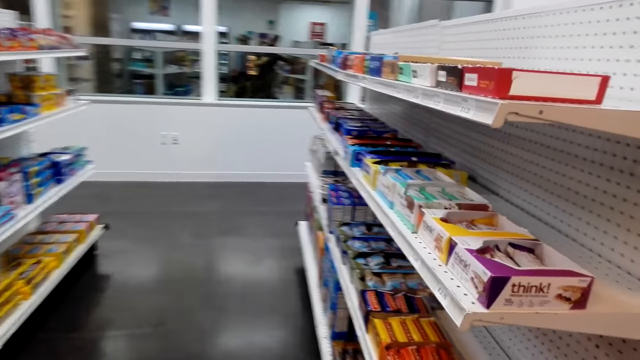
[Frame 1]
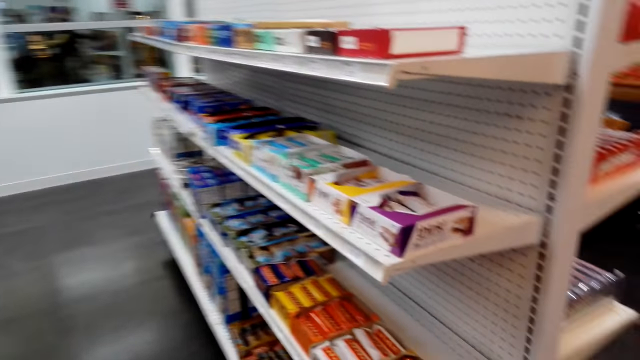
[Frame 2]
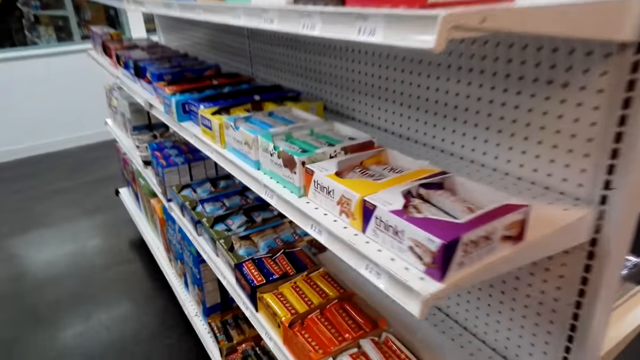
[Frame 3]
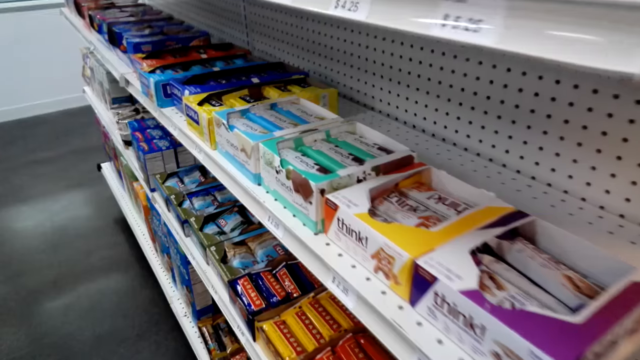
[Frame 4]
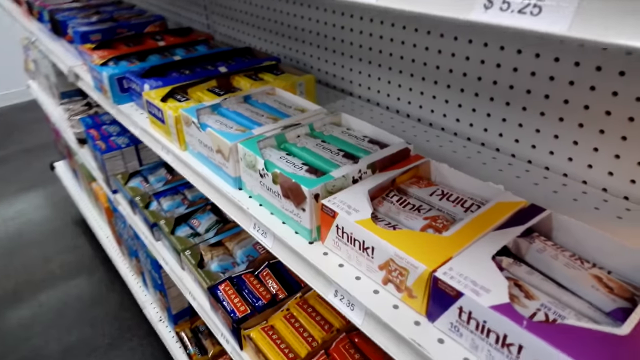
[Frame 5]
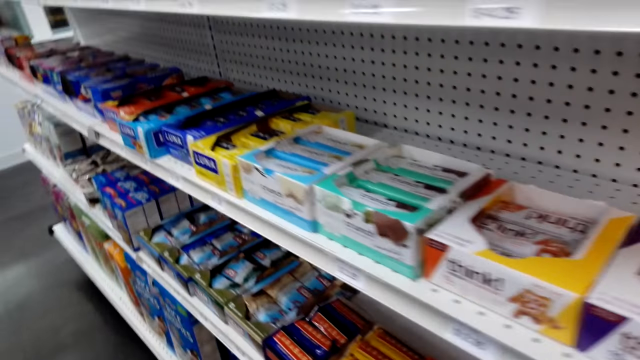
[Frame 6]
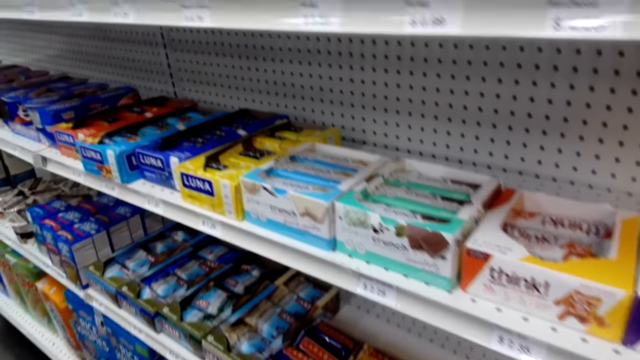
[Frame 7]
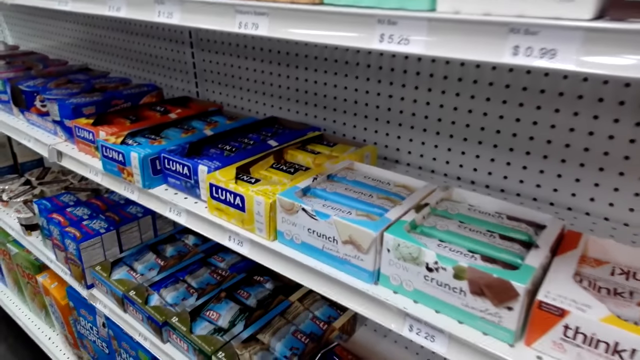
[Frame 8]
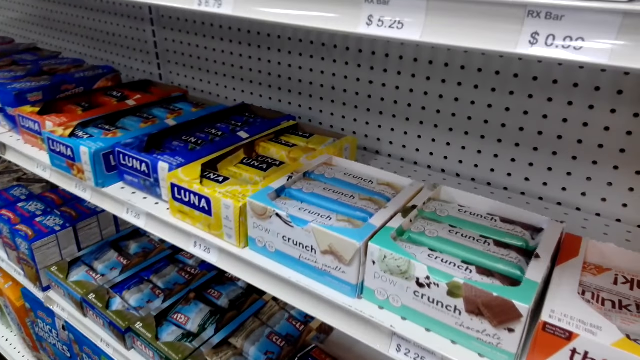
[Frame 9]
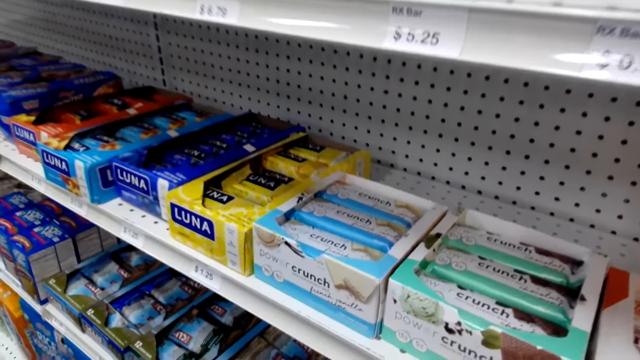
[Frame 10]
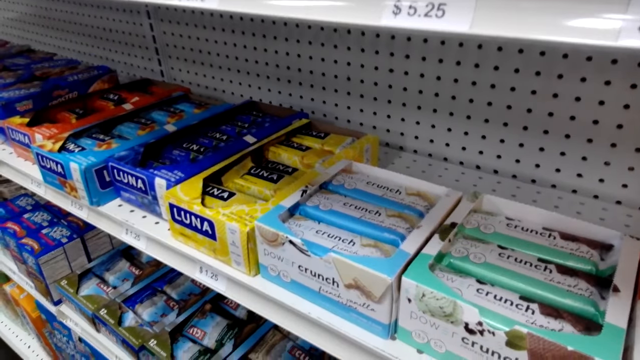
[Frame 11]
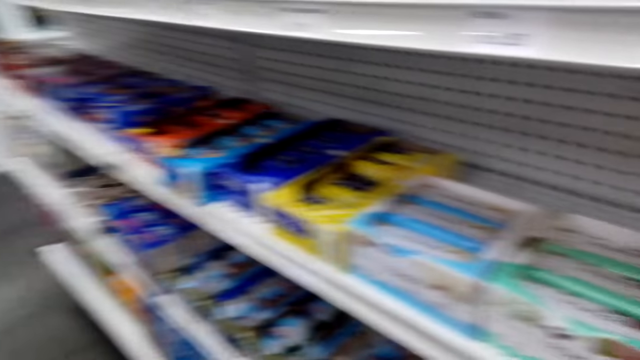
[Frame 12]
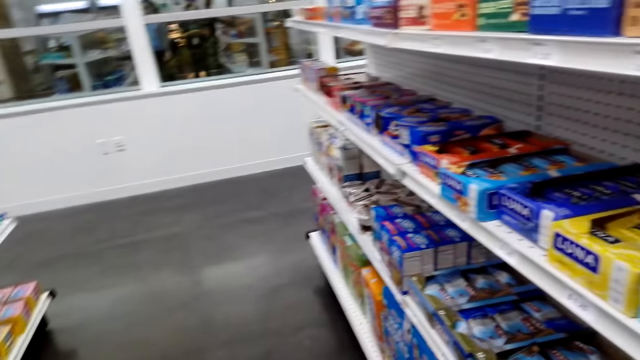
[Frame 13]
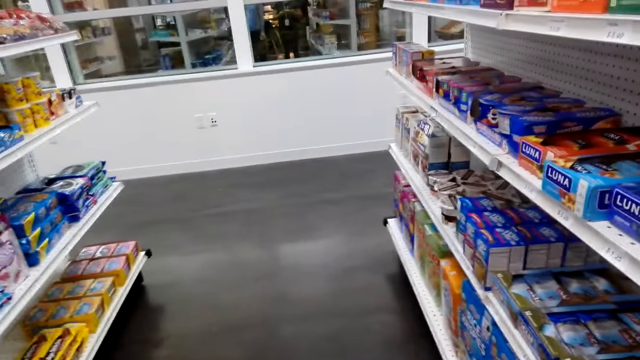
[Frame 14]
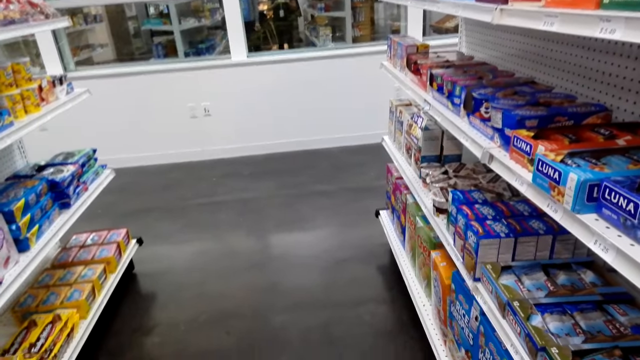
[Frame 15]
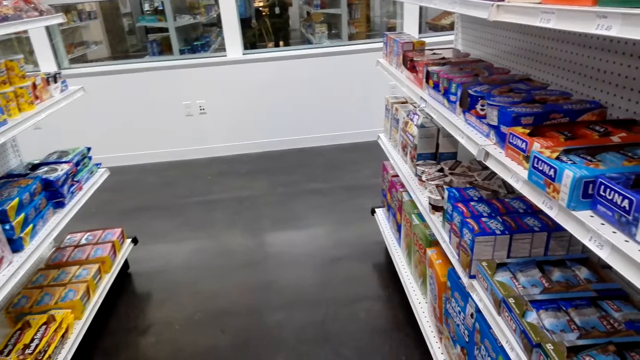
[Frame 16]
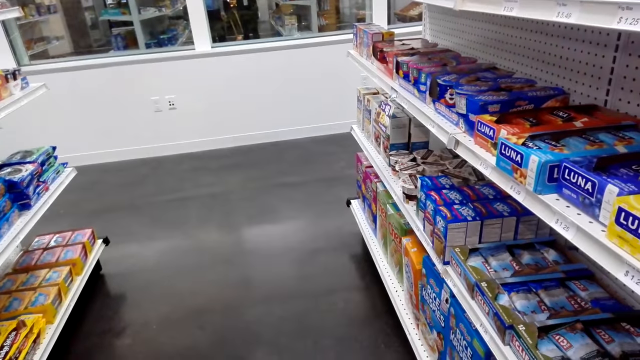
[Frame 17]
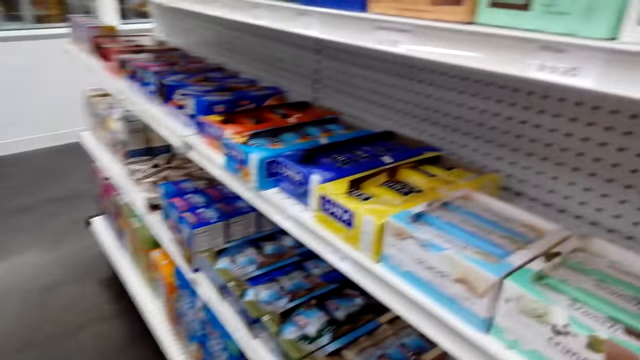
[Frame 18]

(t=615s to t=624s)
The camera wearer talks to a man. They look at the chocolates. They pick up a chocolate.

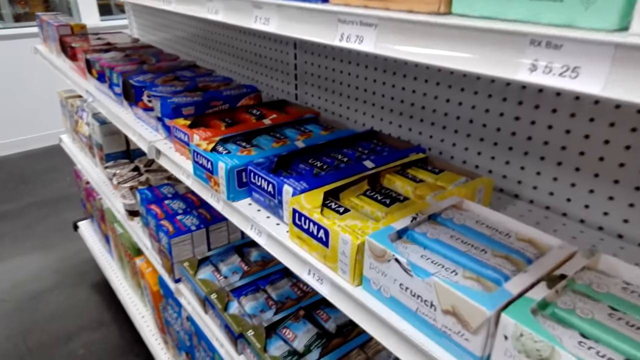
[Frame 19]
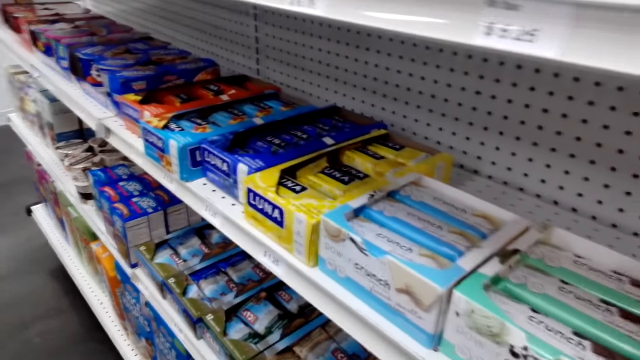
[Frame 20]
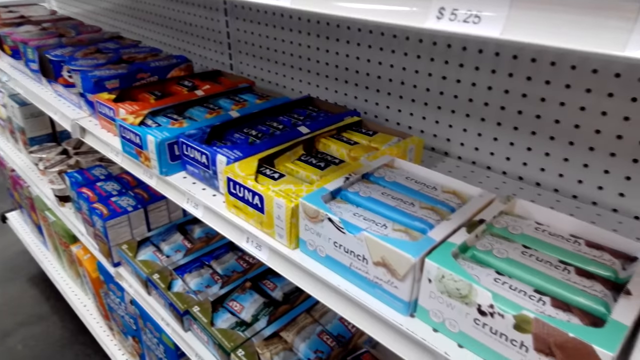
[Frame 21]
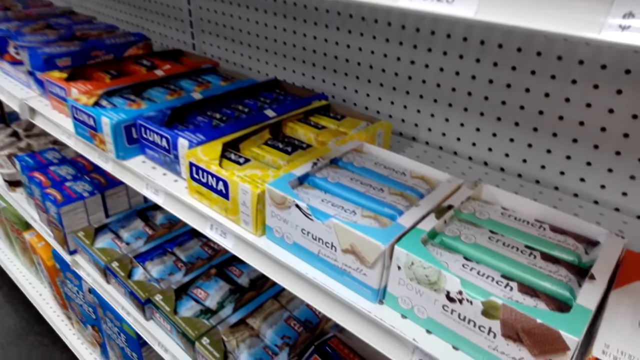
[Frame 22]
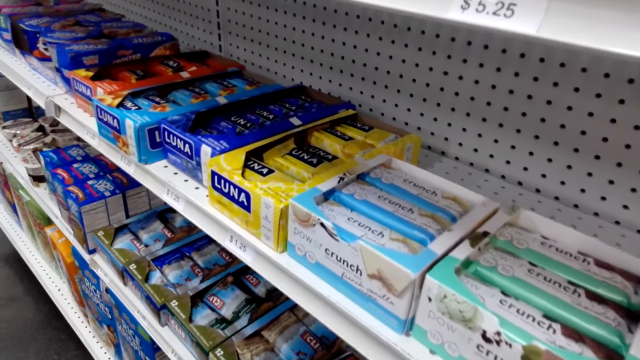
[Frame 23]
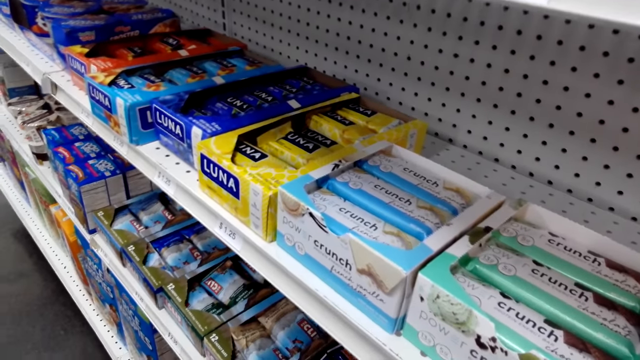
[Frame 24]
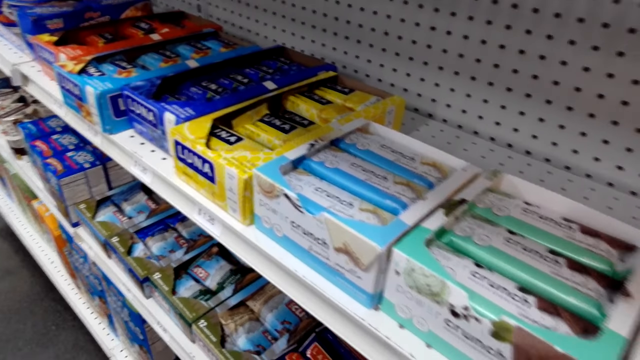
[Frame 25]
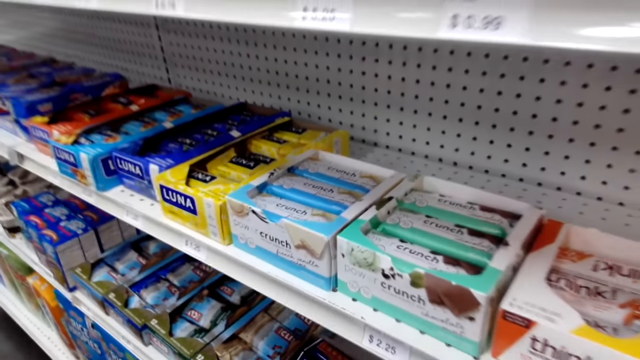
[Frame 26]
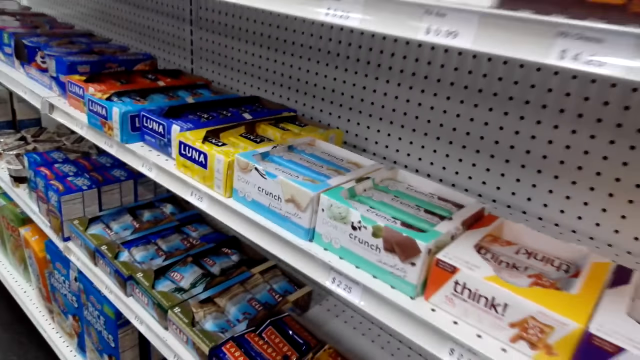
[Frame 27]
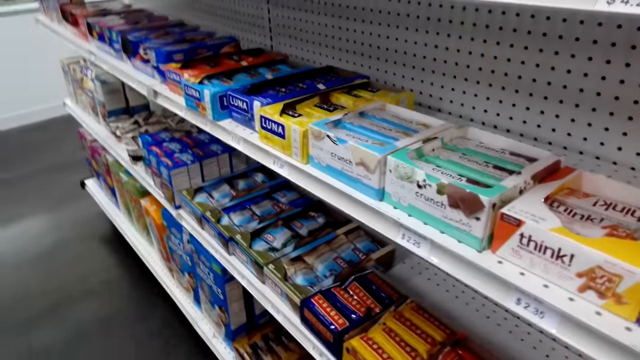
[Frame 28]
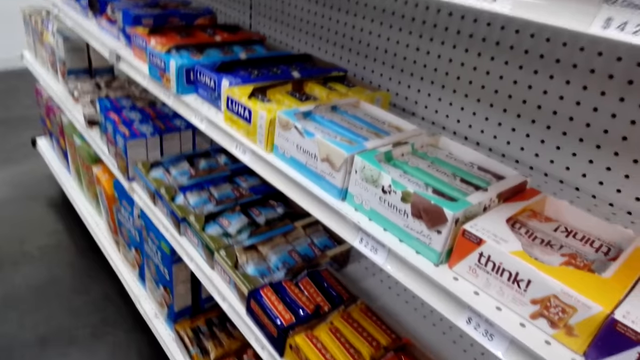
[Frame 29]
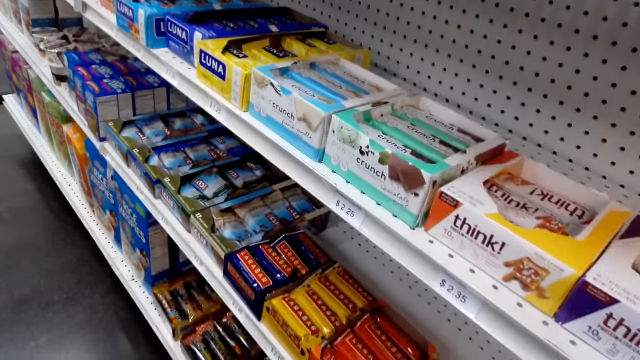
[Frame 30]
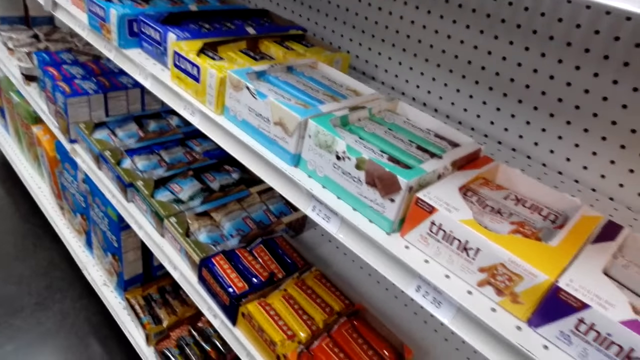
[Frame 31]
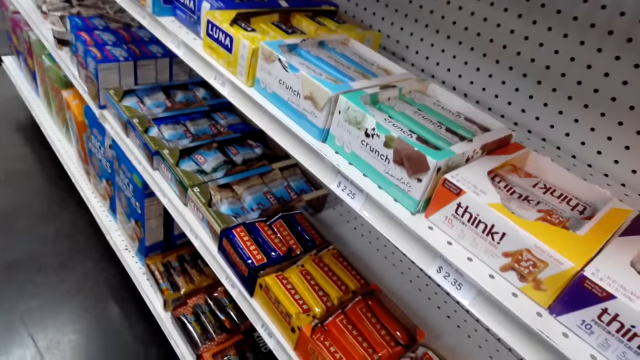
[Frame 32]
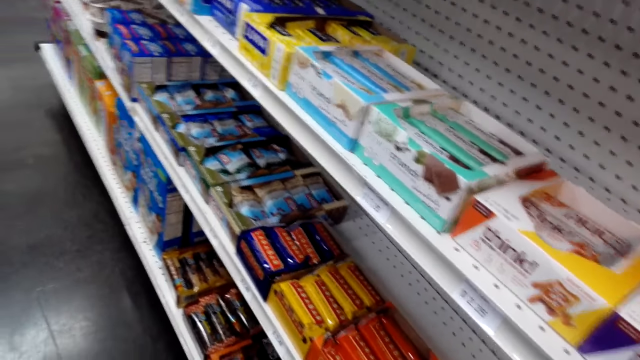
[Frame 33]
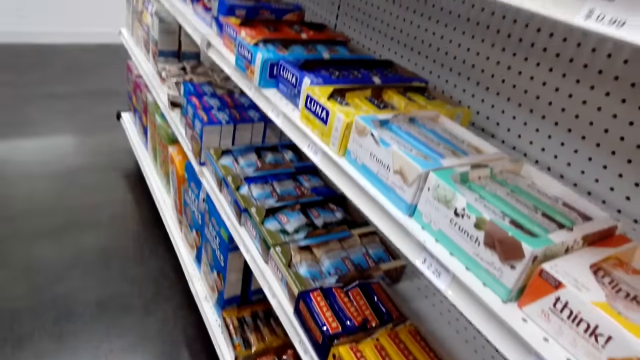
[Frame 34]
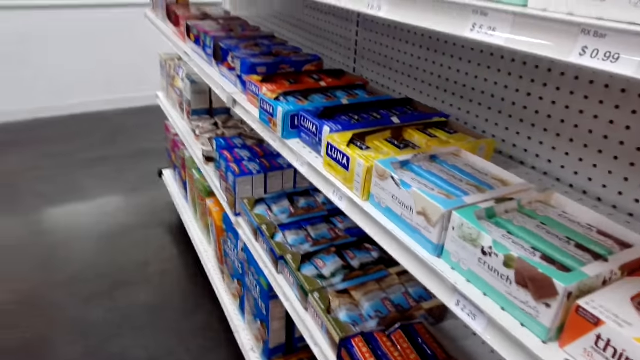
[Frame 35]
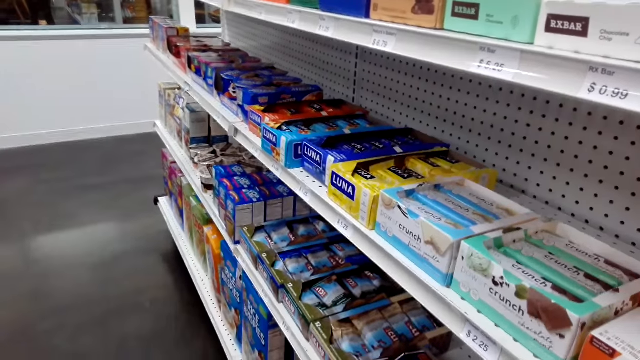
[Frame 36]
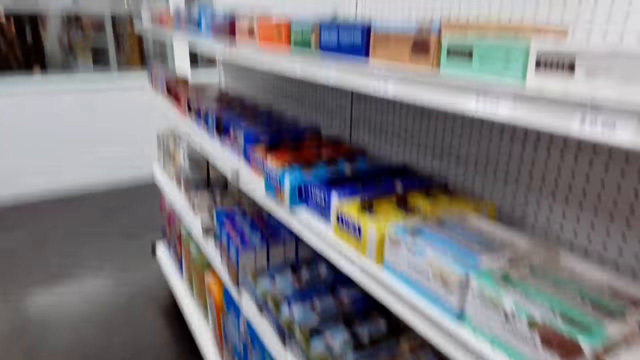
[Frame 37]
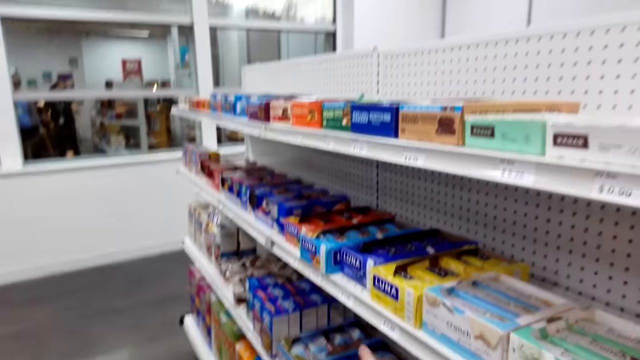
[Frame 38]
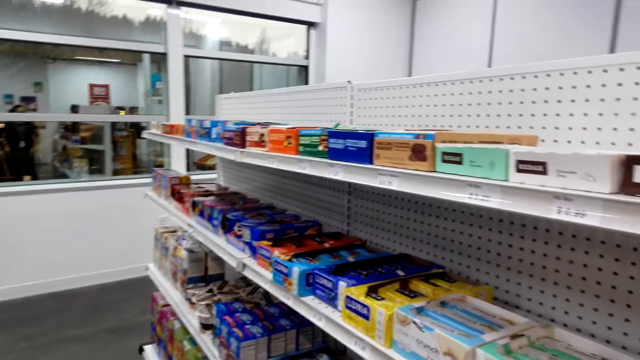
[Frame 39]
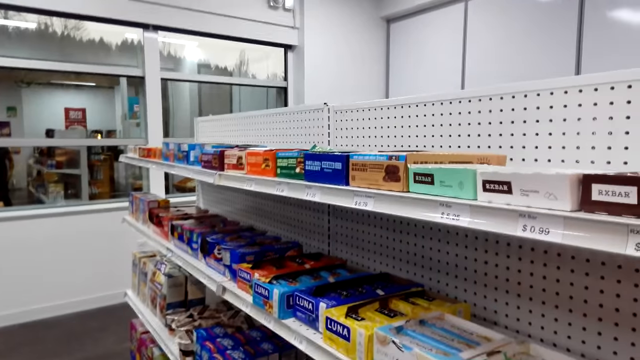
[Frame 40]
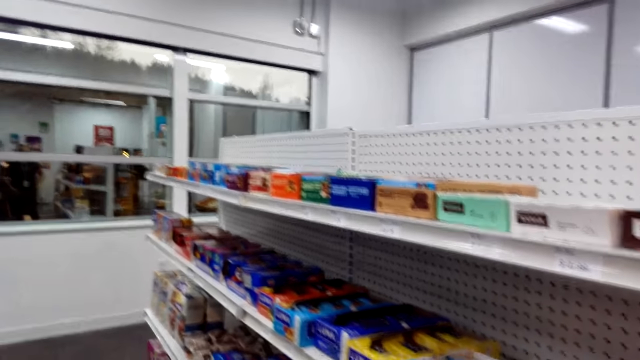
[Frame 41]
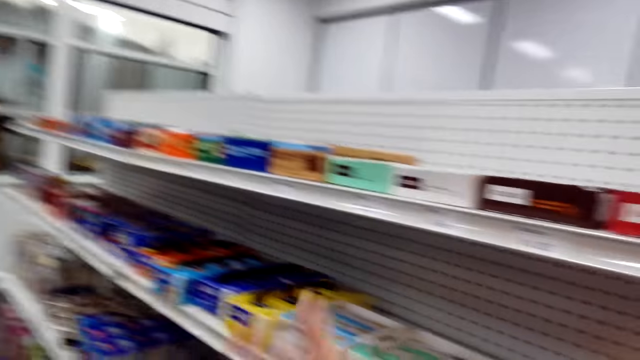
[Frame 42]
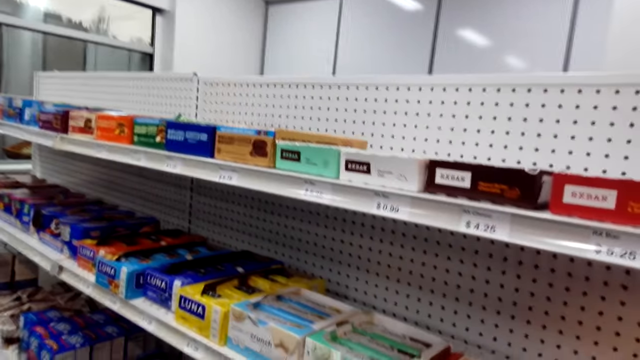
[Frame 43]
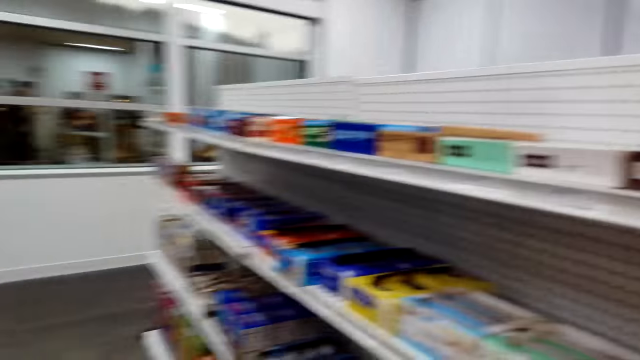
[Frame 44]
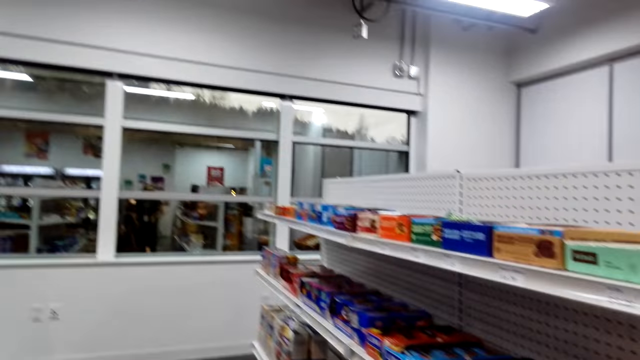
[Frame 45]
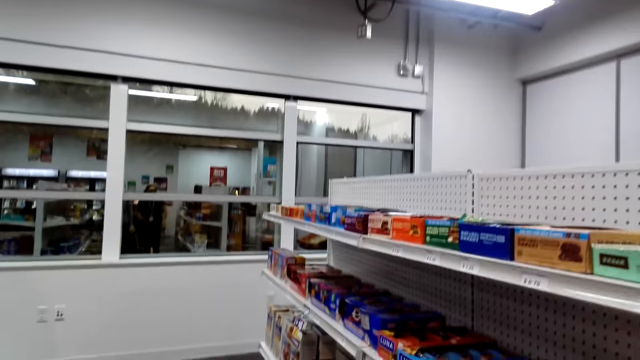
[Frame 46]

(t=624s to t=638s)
The camera wearer talks to a lady. They look around. The lady talks to the camera wearer. The camera wearer moves around. They talk to the lady.
